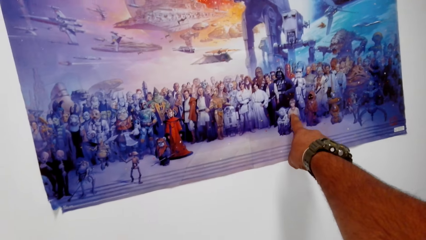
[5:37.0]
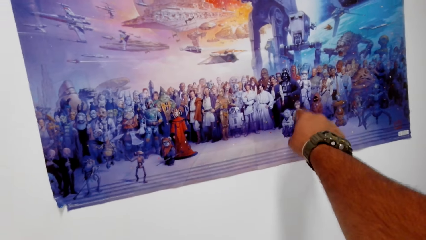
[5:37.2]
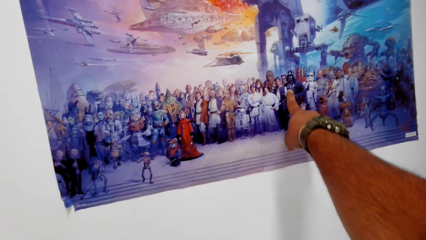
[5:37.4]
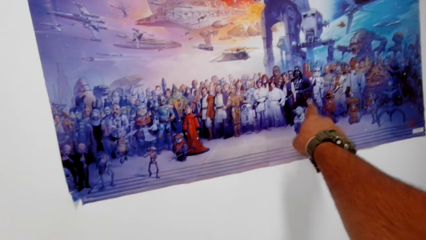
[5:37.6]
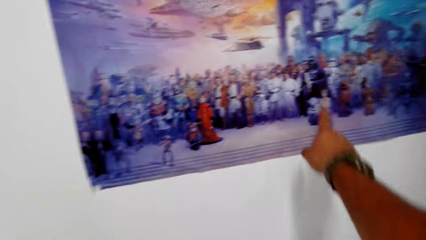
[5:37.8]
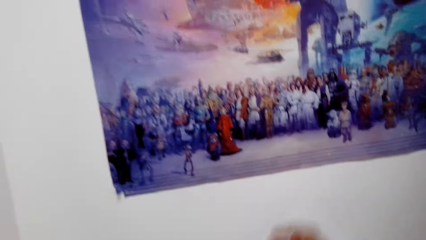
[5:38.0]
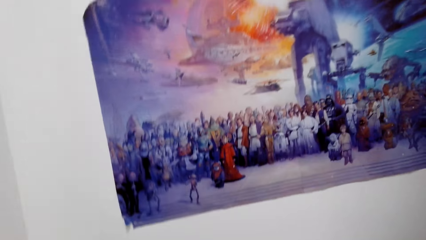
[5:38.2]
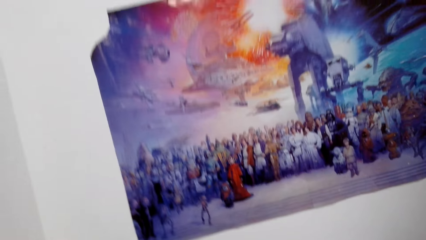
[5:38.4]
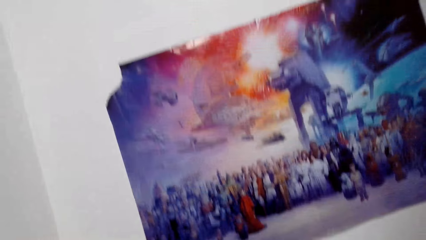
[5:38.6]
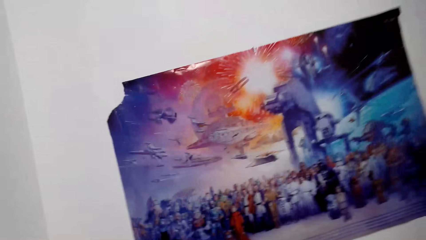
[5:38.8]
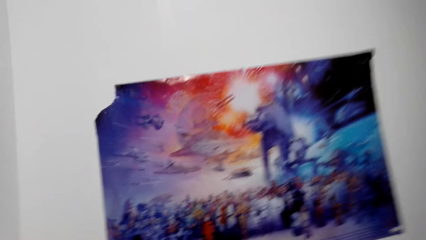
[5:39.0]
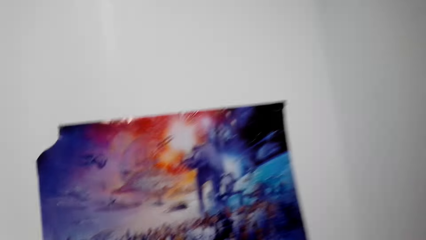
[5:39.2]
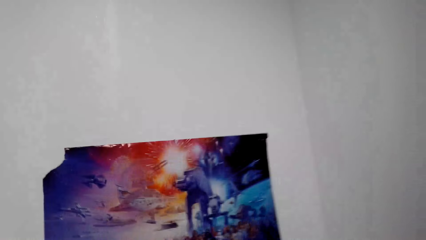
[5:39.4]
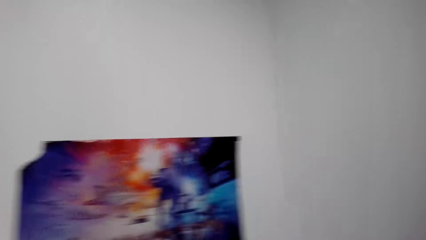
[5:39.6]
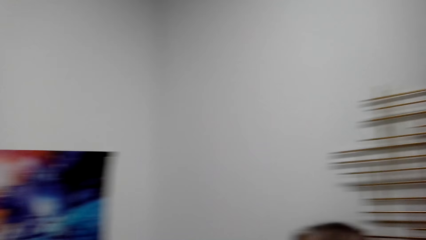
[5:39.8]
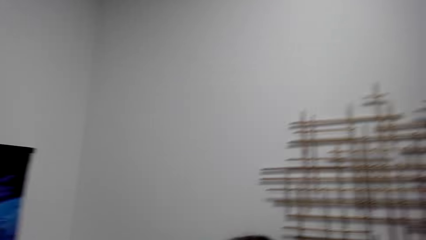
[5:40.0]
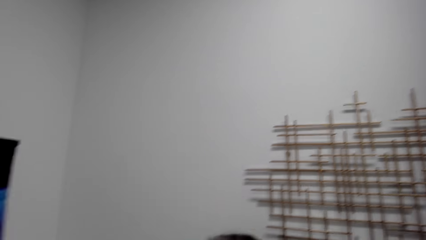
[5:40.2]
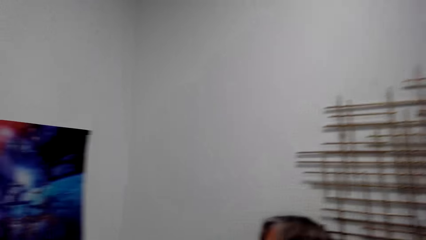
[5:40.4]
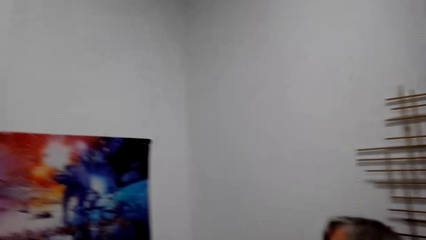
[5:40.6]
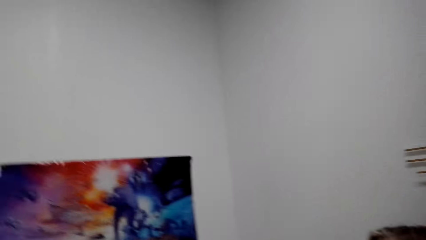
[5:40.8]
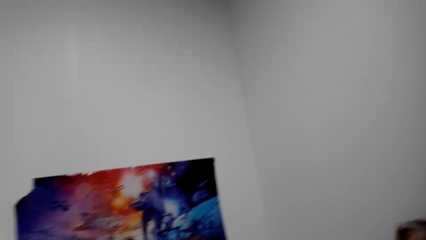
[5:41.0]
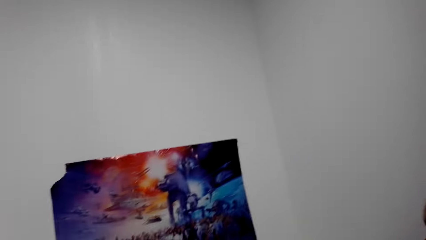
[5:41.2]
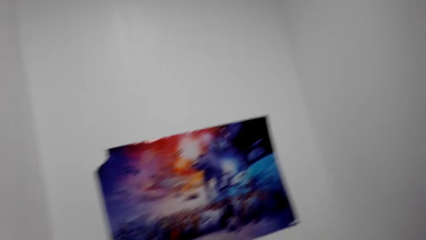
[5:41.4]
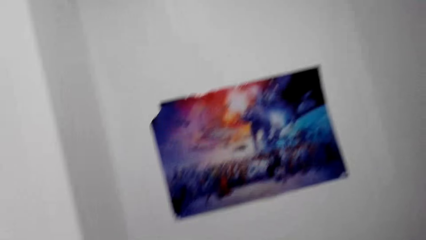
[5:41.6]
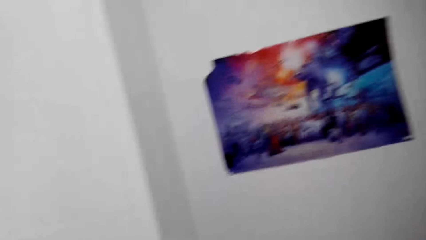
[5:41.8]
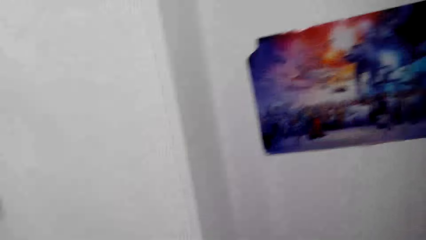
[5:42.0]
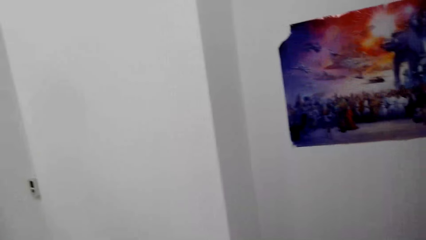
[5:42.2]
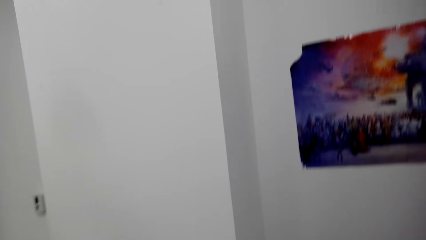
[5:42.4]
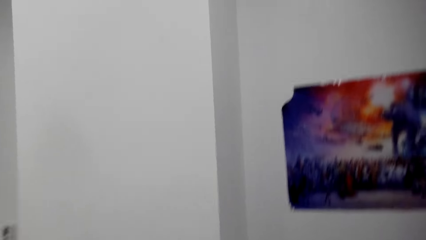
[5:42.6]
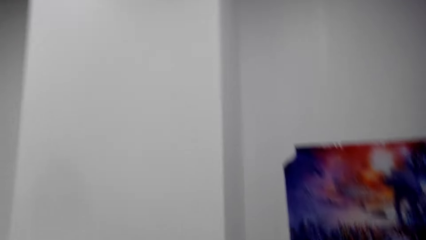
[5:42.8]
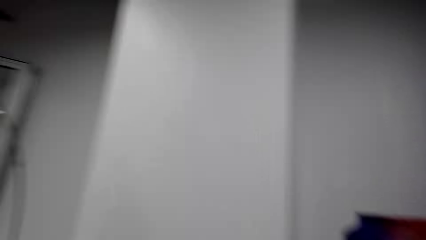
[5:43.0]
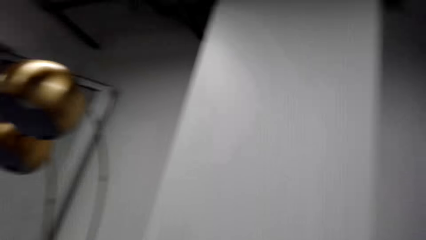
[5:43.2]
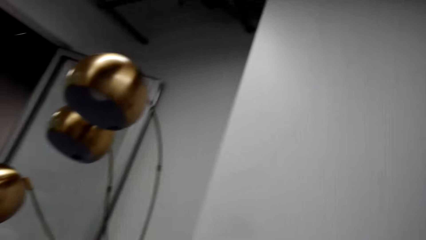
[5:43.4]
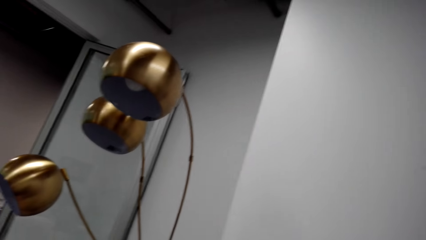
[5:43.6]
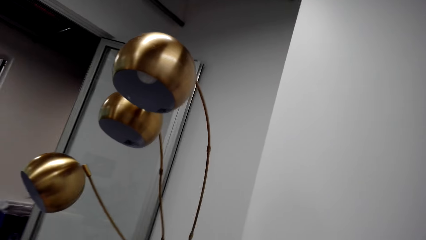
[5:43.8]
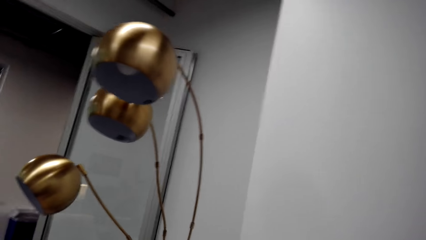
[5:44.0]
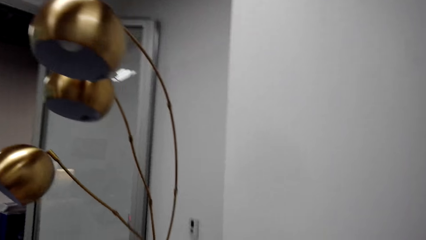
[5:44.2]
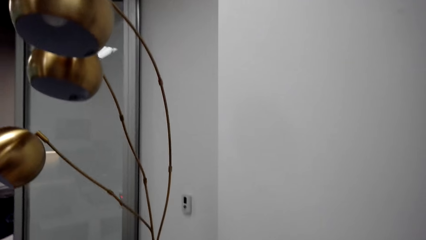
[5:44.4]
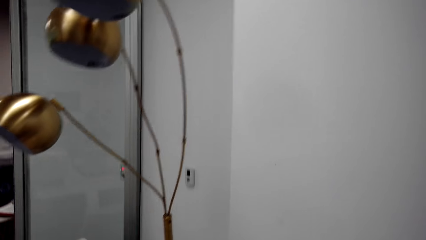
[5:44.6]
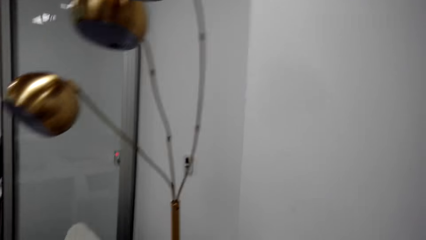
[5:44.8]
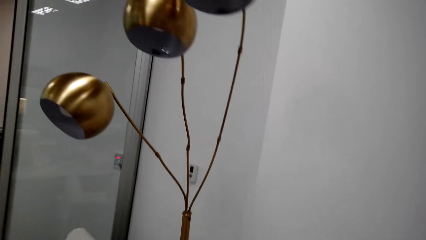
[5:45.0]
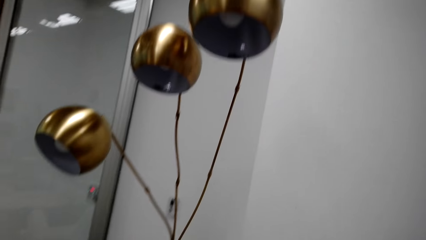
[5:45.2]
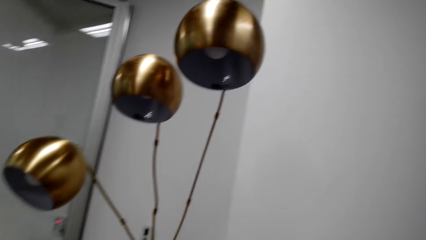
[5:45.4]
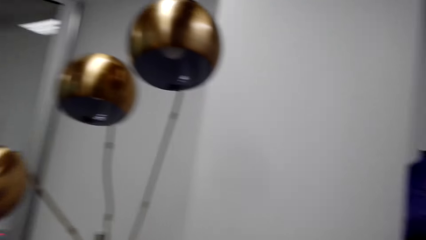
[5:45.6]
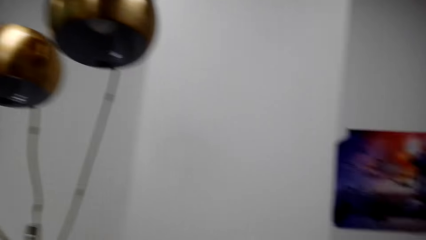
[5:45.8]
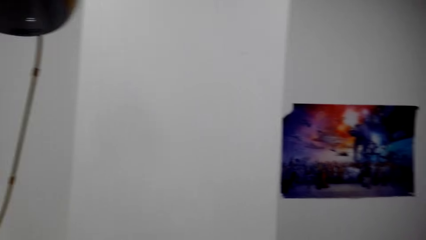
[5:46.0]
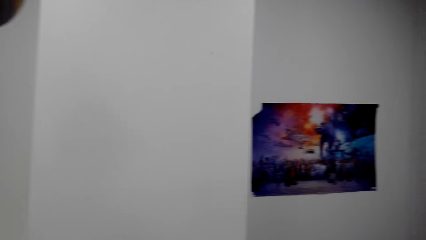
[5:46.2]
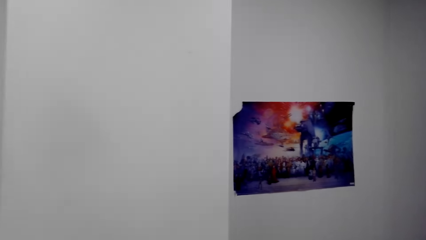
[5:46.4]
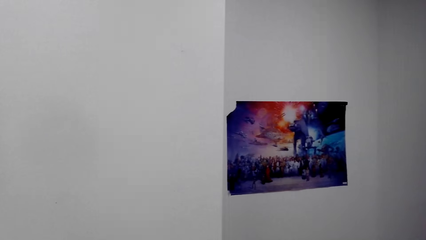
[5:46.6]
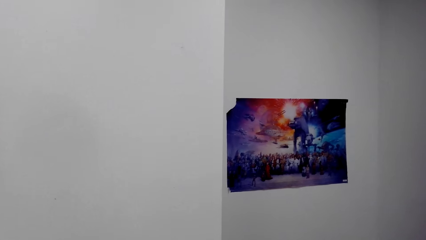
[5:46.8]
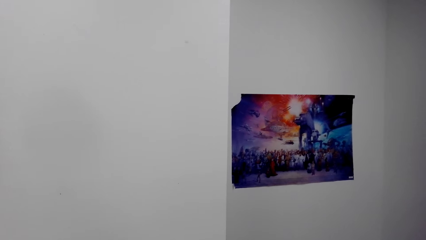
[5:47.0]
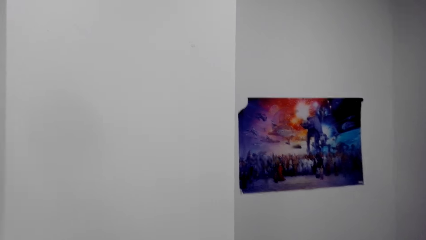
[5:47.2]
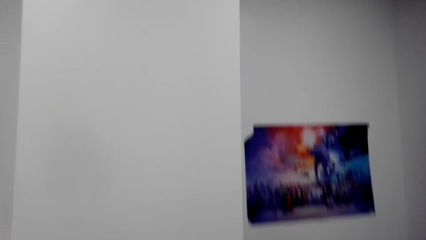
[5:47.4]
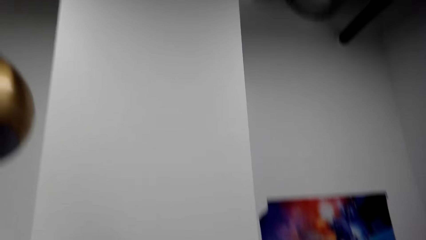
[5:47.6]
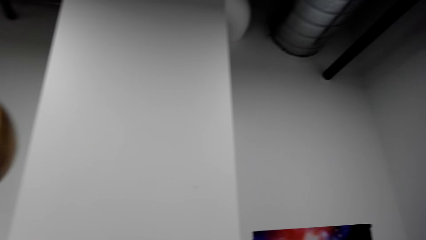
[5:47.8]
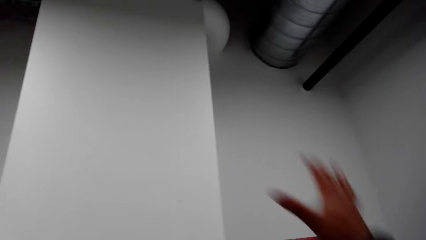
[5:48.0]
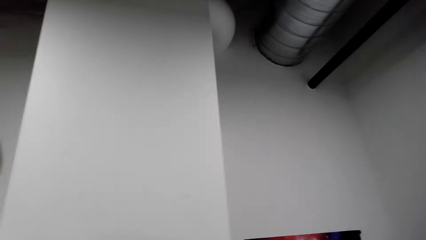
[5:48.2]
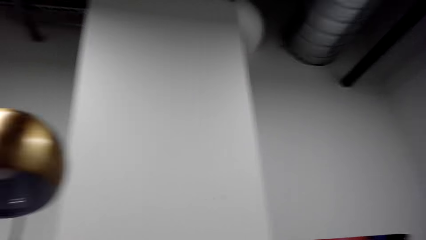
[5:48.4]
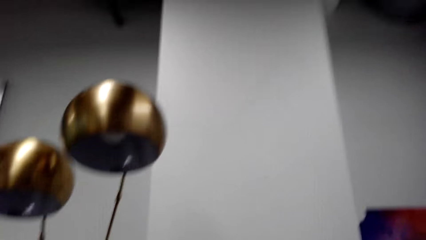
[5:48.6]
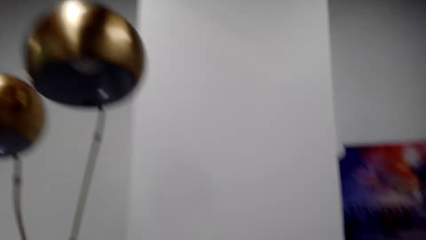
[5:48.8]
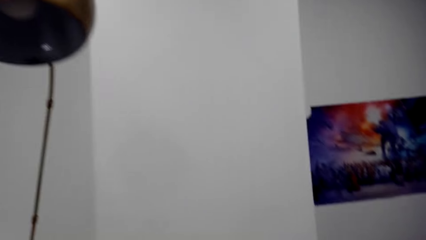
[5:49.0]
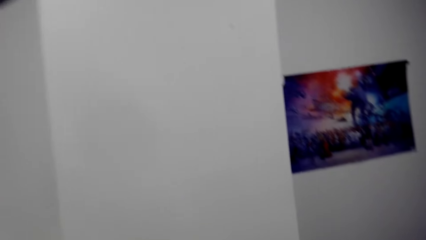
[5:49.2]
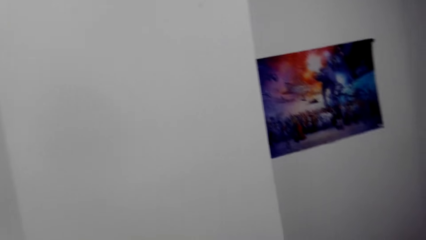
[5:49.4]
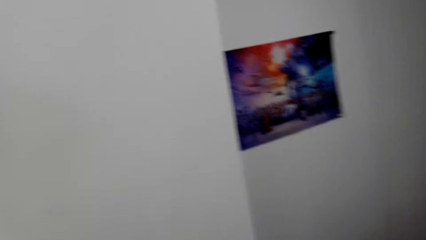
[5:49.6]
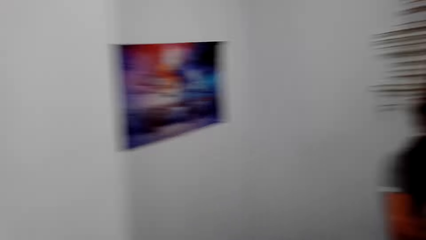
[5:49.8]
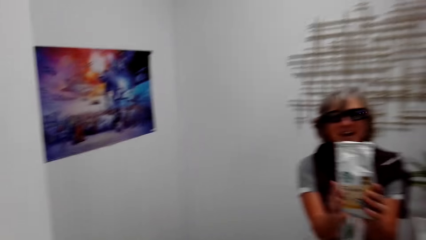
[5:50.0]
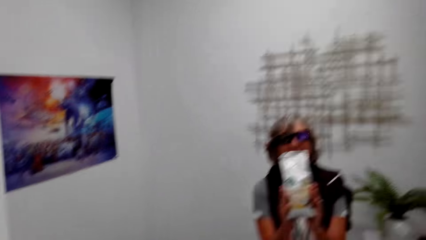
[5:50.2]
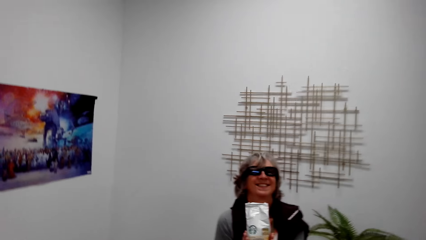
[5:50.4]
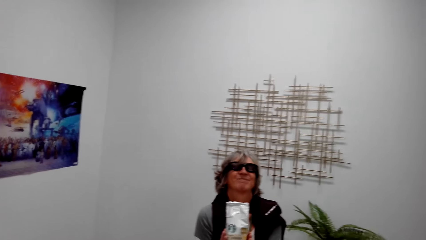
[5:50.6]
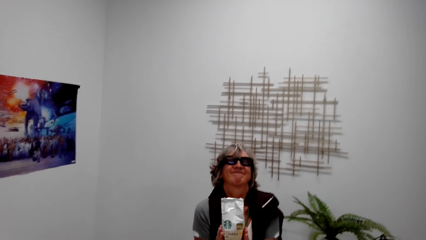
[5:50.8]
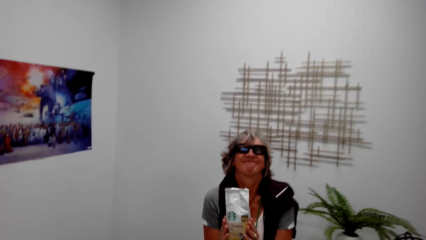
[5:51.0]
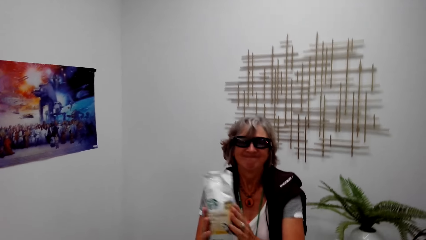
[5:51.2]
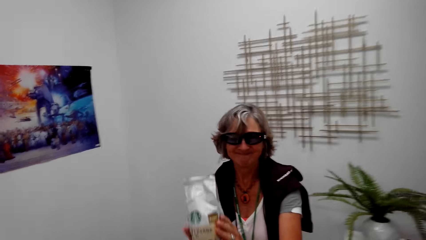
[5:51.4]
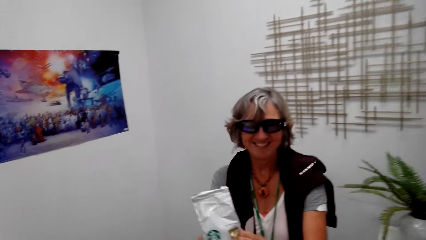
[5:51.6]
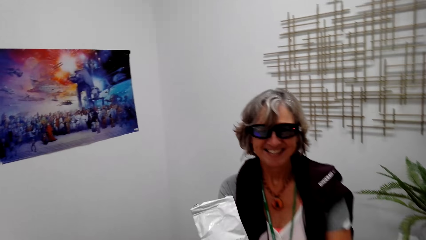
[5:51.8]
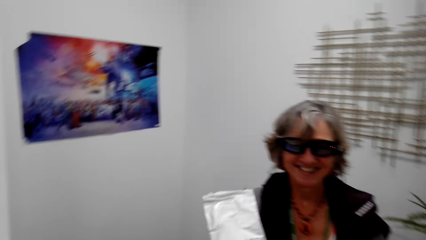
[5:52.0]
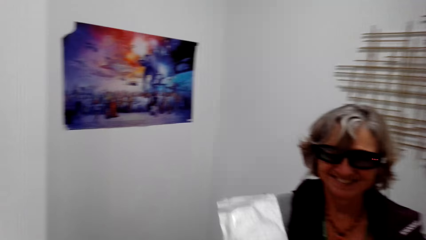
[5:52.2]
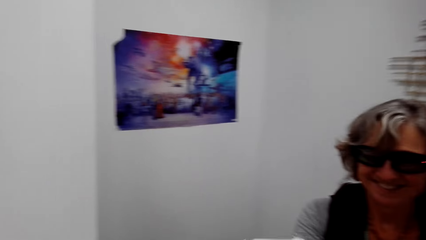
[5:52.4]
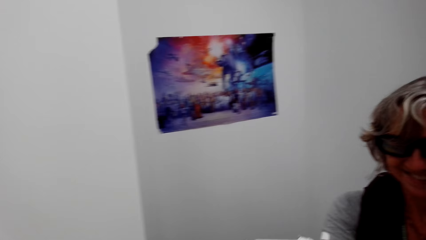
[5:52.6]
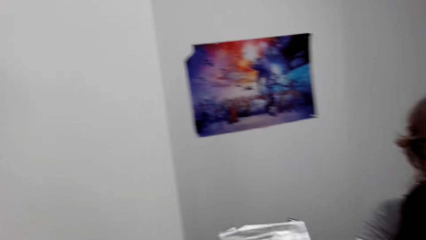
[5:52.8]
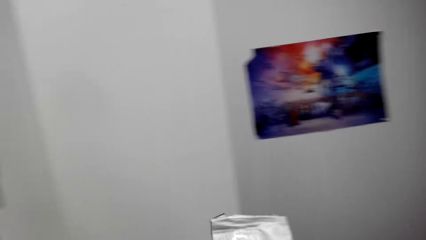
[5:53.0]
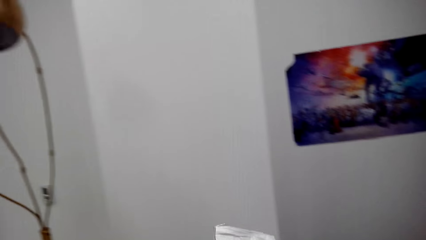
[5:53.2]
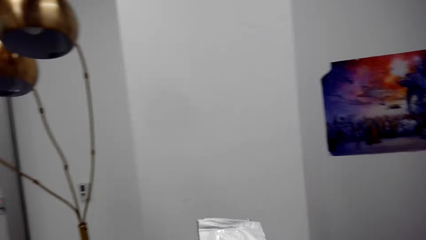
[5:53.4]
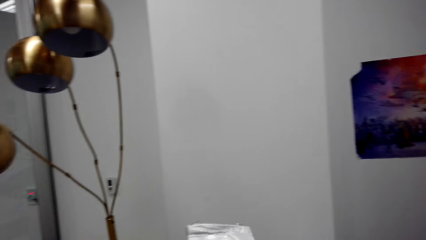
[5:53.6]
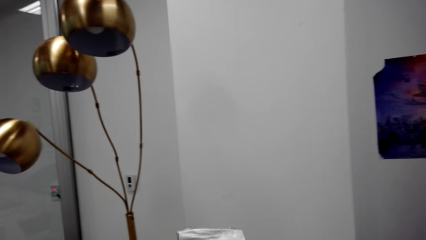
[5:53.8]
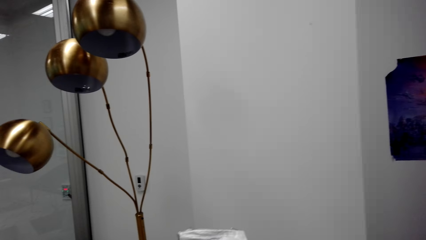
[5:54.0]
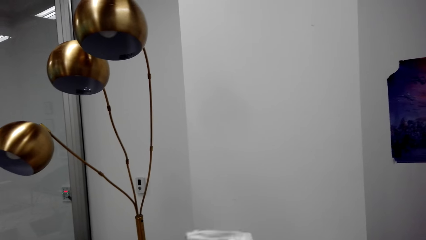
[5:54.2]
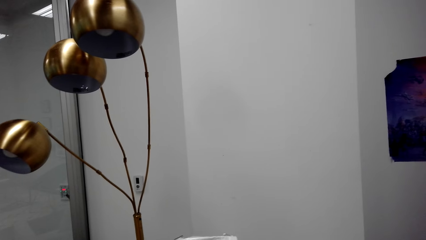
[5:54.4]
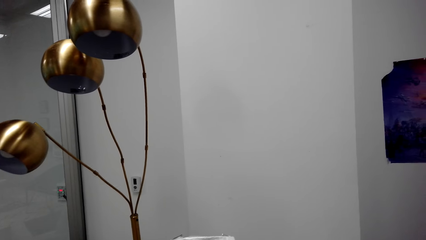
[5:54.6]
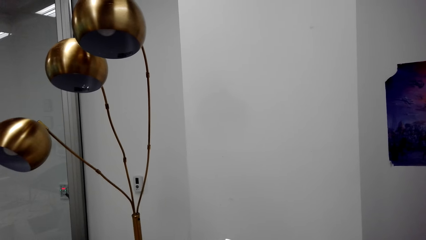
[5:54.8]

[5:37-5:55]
The camera wearer looks around. They talk with a lady. They touch the poster. They talk with the lady, drop the hand and look around. They look on the wall. They talk with the lady and move the hand. They talk with the lady. The lady holds the sachet. The camera wearer picks up something. They talk with the lady.
